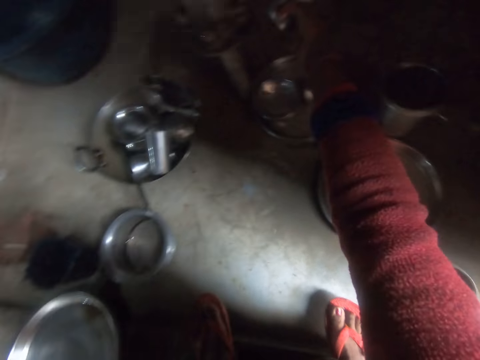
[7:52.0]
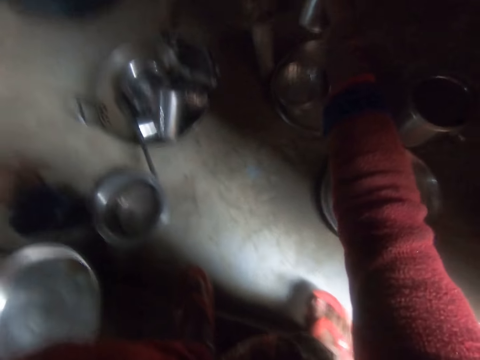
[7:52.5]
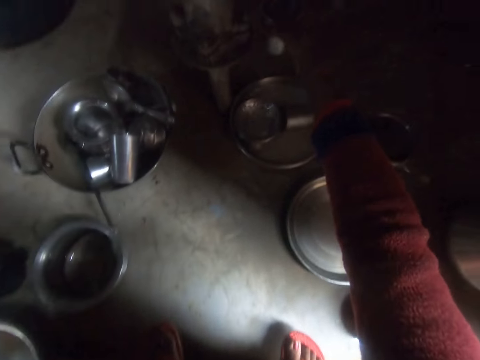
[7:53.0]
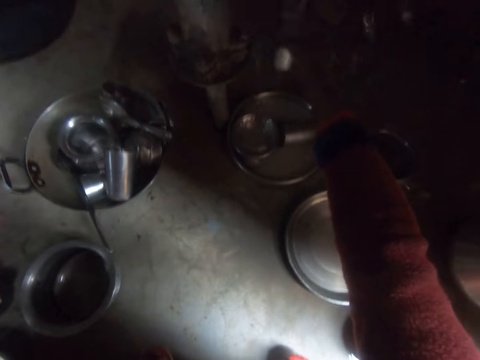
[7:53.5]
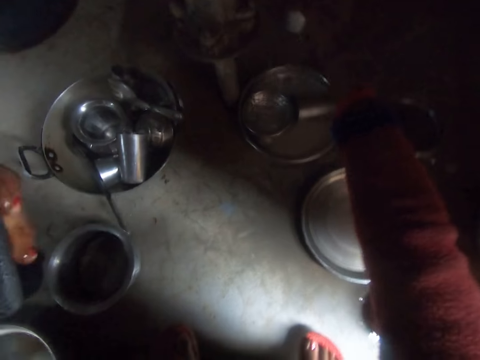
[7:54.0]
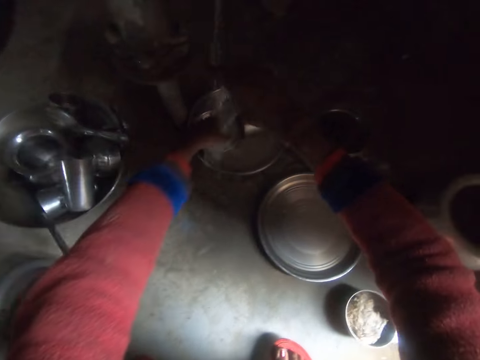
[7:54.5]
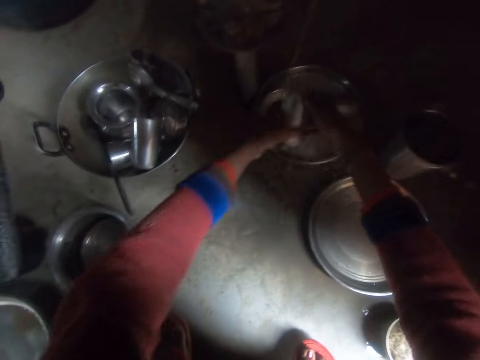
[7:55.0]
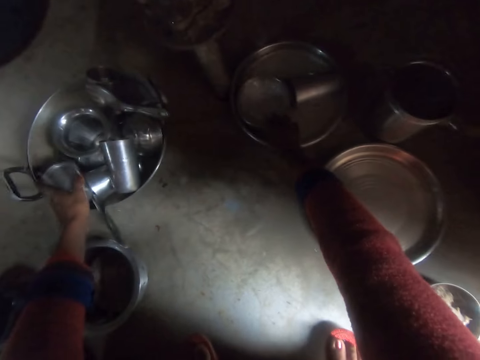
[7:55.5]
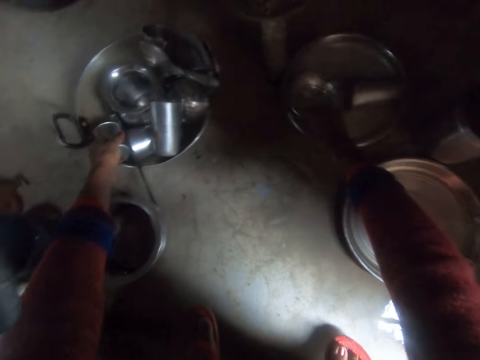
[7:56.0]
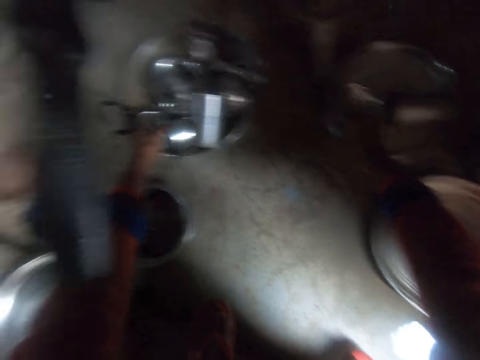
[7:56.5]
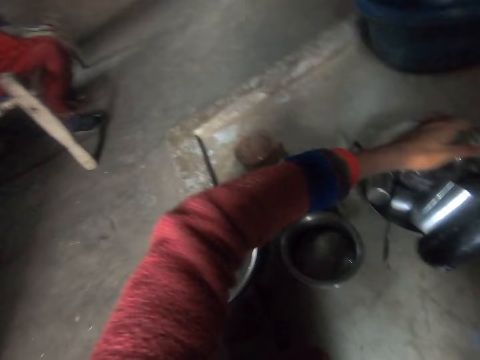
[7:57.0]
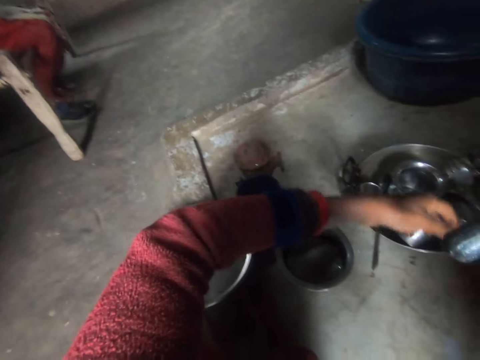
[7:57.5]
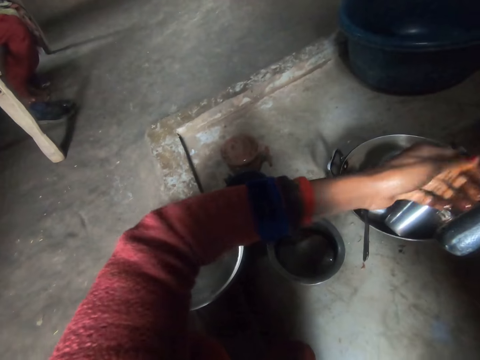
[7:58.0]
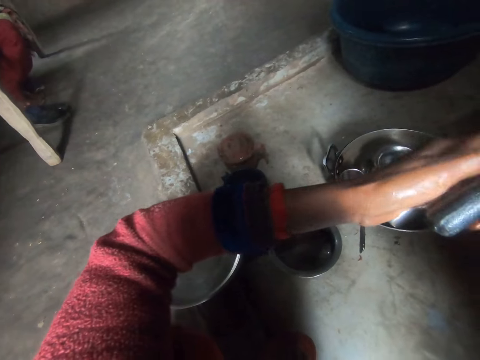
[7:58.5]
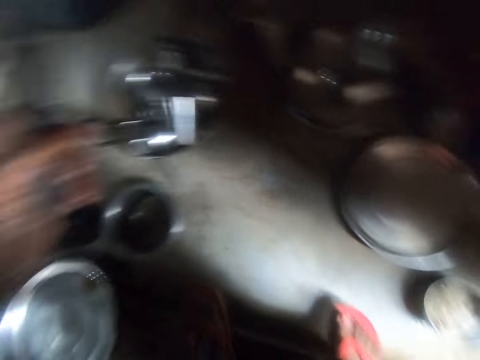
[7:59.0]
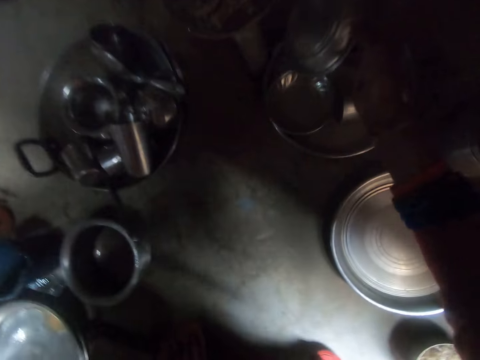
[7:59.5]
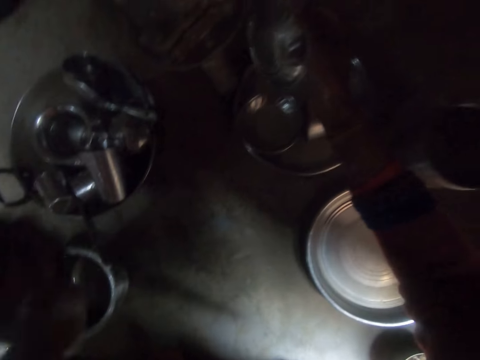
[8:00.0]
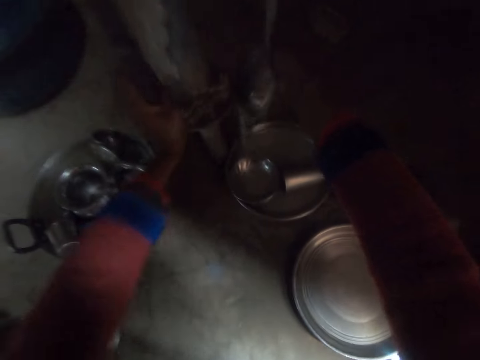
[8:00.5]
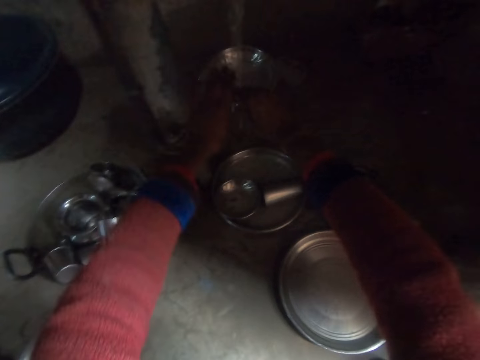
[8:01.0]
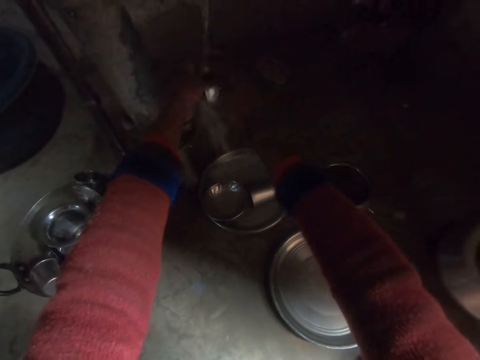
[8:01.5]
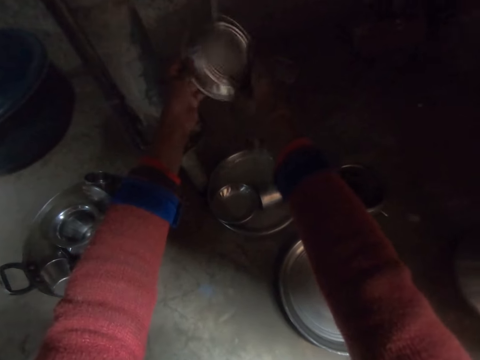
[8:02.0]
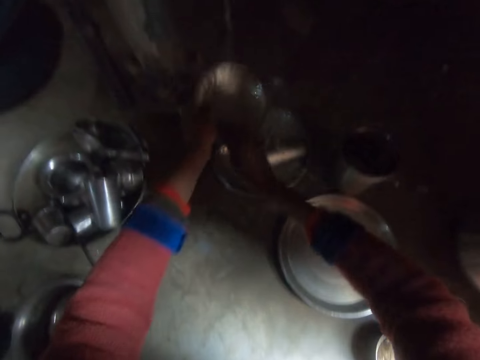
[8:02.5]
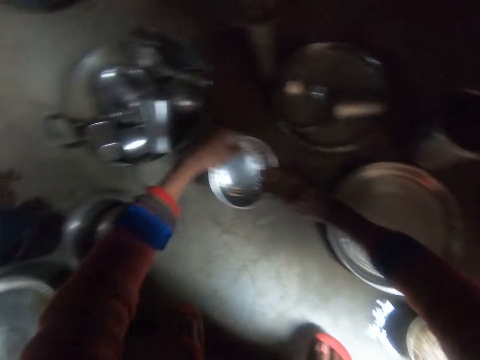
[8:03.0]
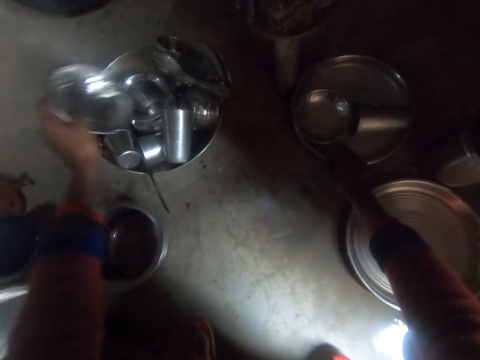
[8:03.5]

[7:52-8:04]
The camera wearer picks up the water glass. They clean the water glass. They rinse the cup. They put the water glass on the wok. They pick up a bowl. They move around. They hold the lever. They pick up the plate. They pump the water. They rinse the bowl. They clean the plate.

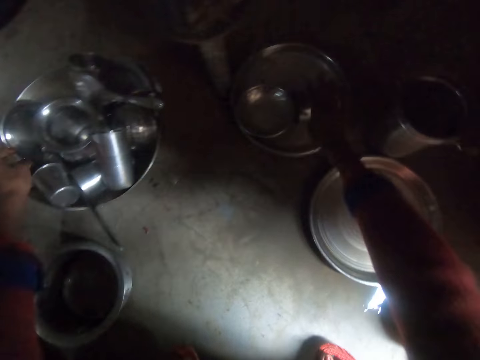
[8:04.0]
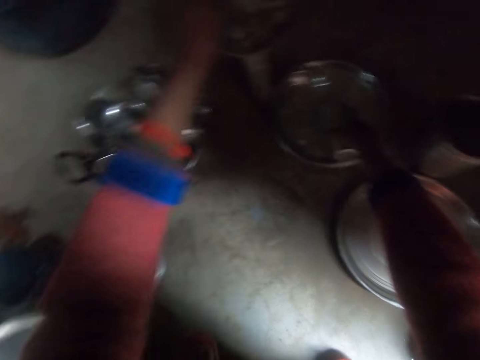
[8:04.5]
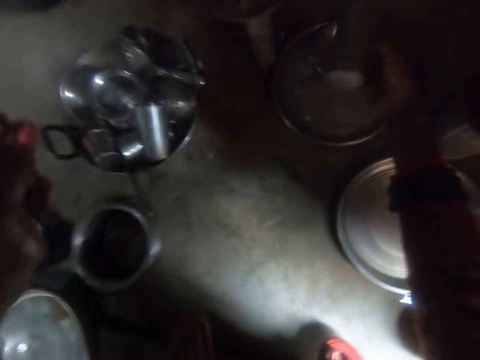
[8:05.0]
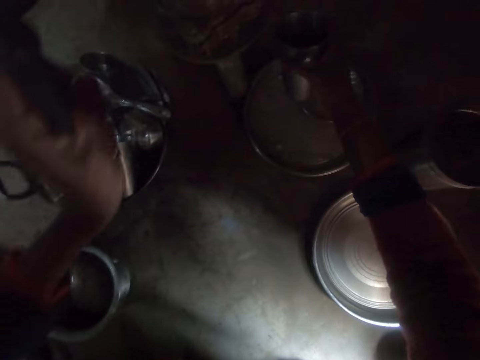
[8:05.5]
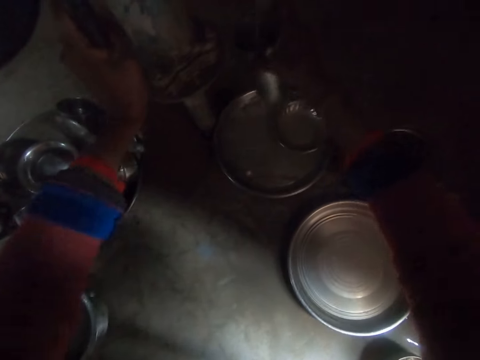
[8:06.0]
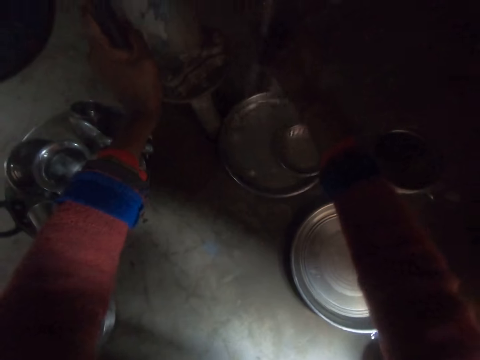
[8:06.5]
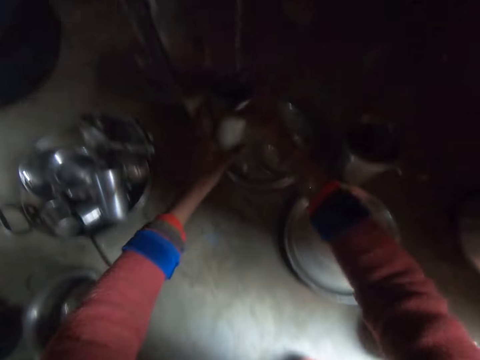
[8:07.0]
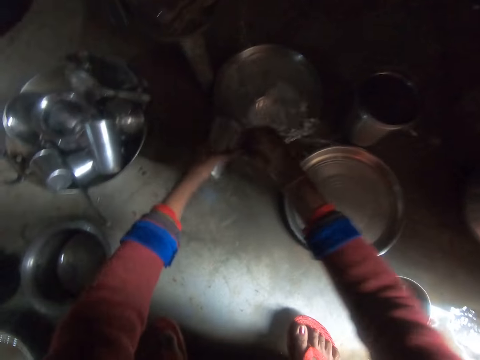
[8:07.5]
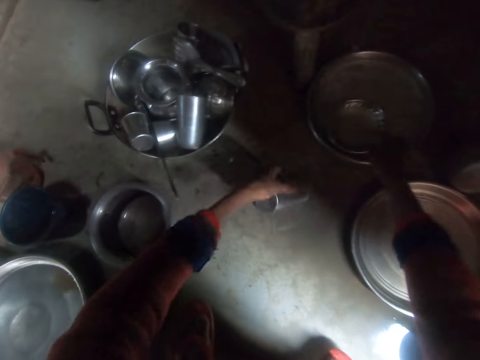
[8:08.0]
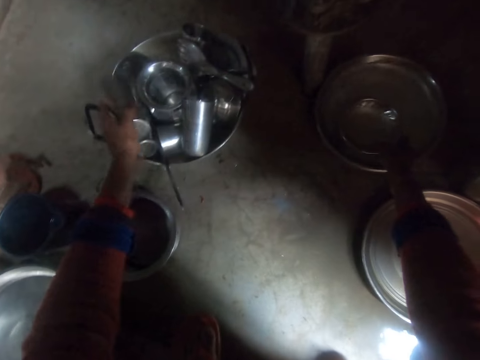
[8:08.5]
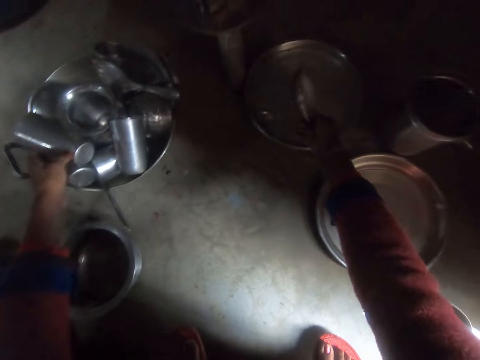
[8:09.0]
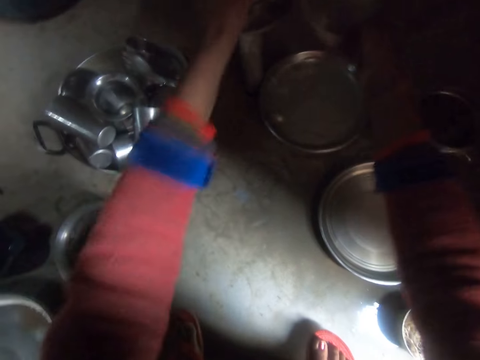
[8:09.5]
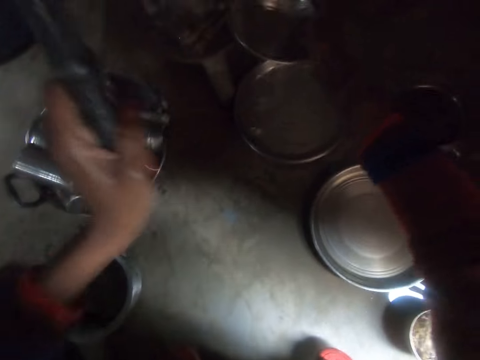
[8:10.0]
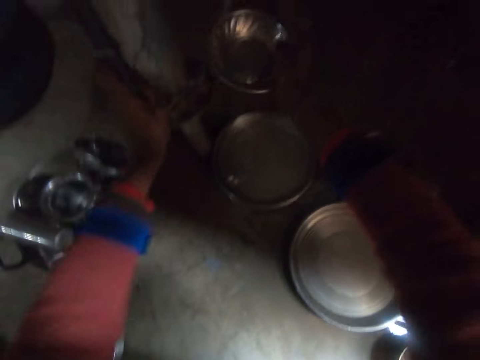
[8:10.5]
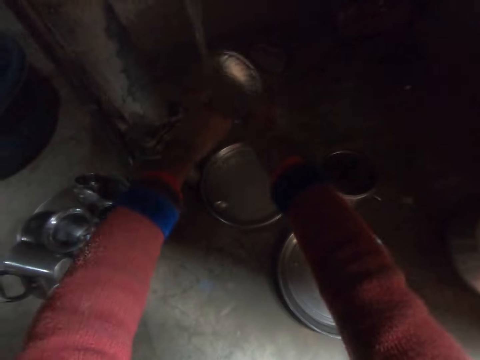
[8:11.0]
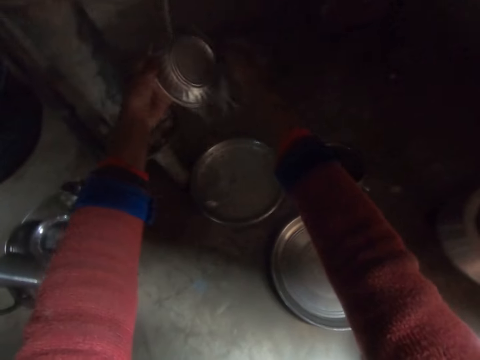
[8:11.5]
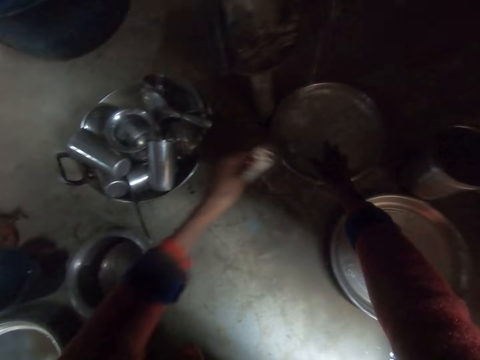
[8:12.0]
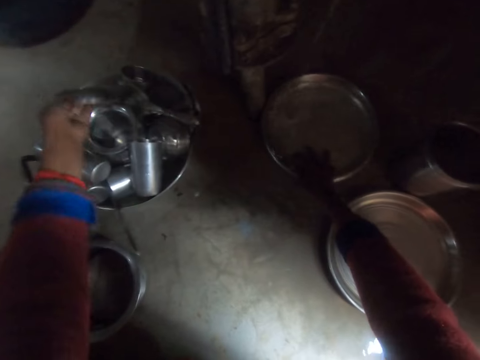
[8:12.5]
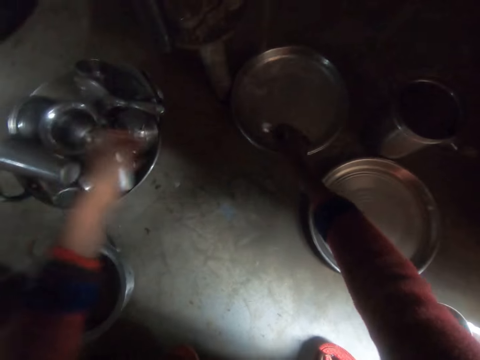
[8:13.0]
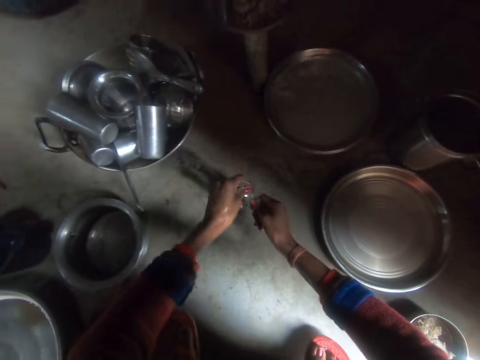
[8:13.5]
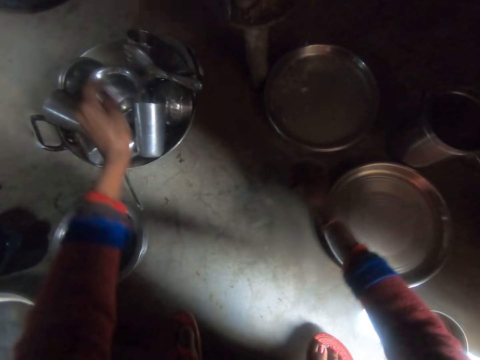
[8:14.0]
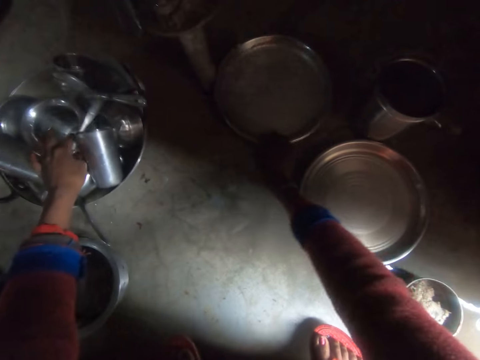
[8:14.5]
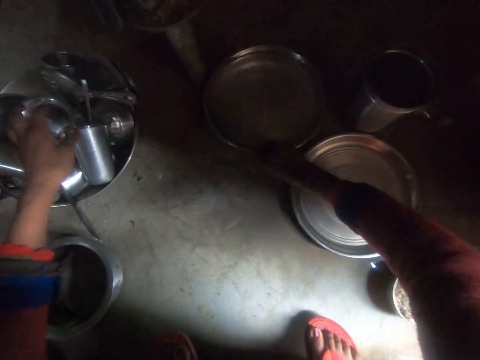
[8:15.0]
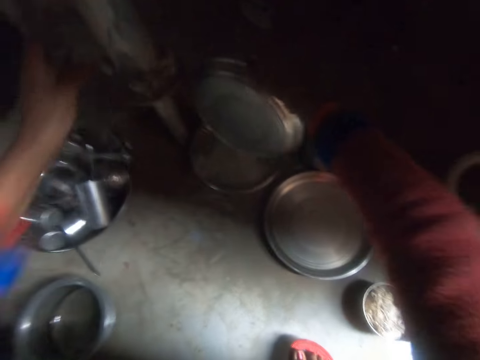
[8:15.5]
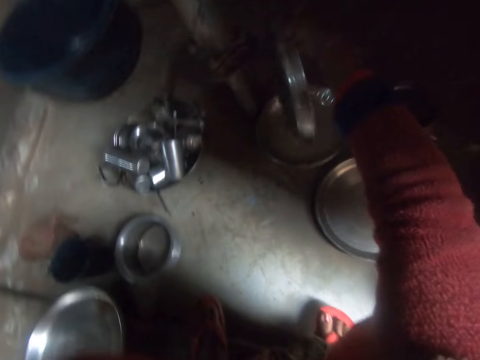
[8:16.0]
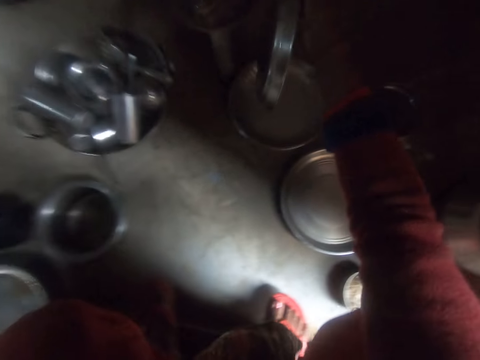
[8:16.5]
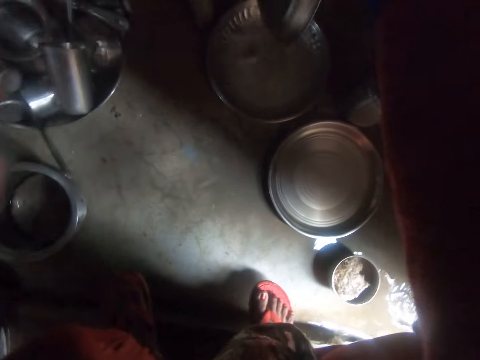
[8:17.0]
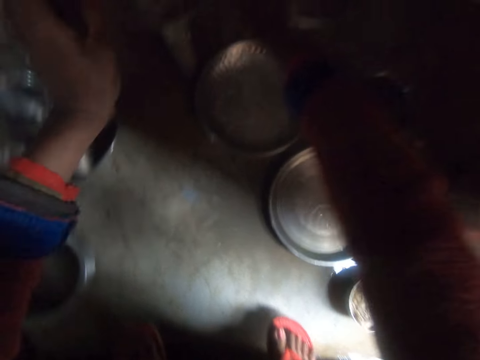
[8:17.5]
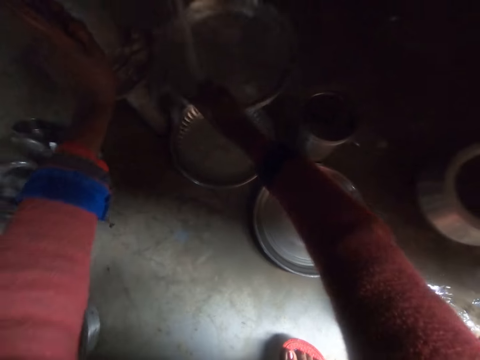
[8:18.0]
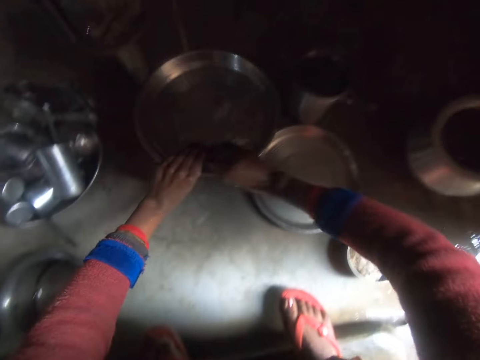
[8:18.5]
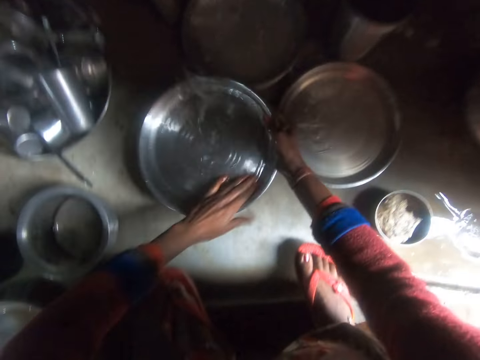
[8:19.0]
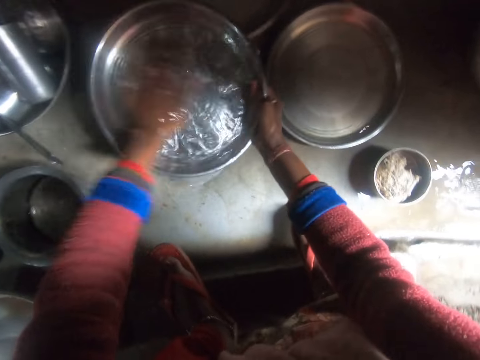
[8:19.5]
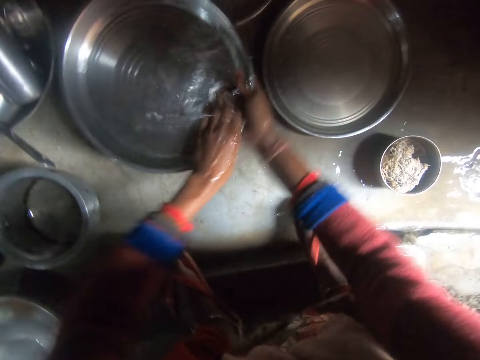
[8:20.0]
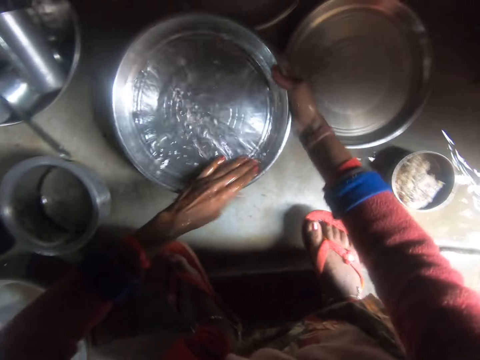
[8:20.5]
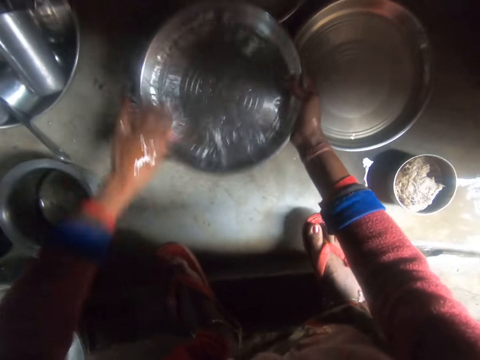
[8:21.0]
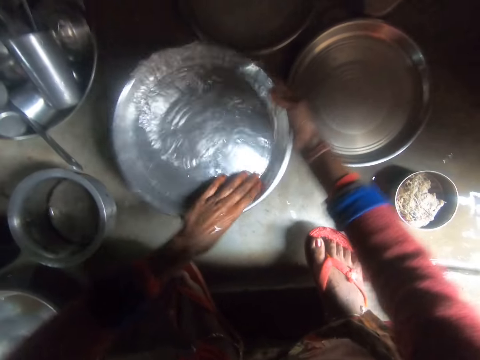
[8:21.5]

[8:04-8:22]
The camera wearer drops the bowl in the wok. They pump the water, pick up the water glass and clean the water glass. They put the water glass on the wok. They pick up a bowl, pump water and rinse the bowl. They drop the bowl in the wok. They pick up a spoon, clean the spoon and drop the spoon in the wok. They pick up a tray, pump water and rinse the tray.
